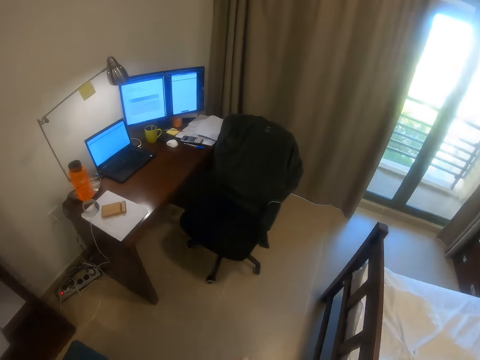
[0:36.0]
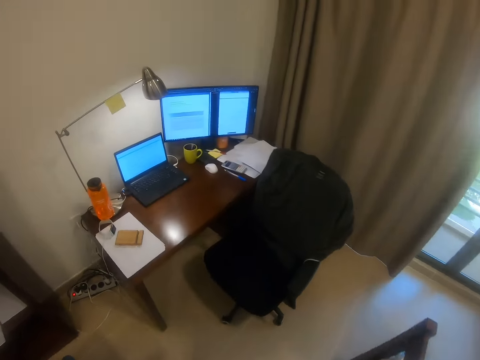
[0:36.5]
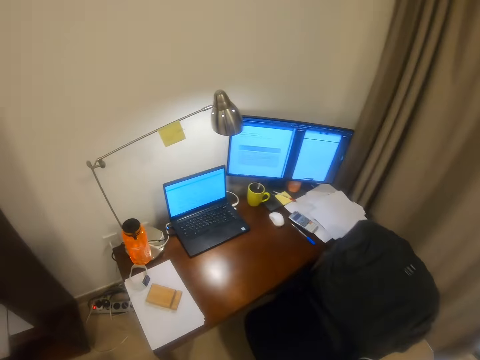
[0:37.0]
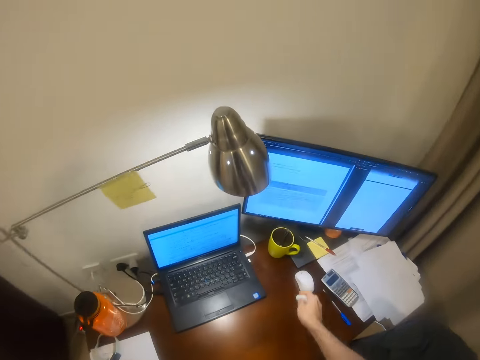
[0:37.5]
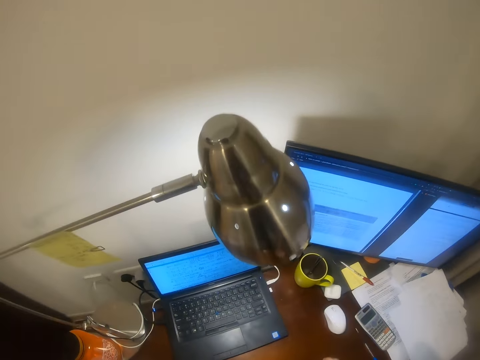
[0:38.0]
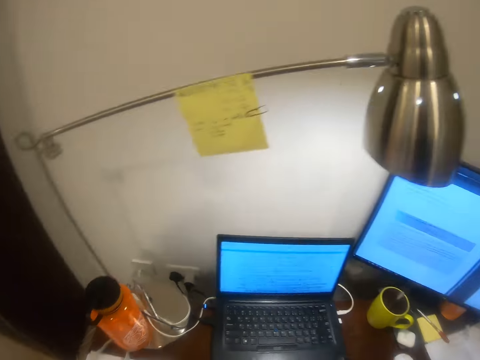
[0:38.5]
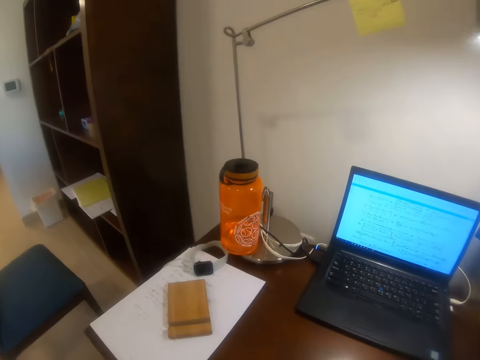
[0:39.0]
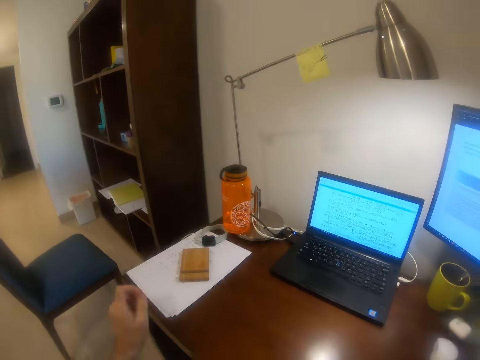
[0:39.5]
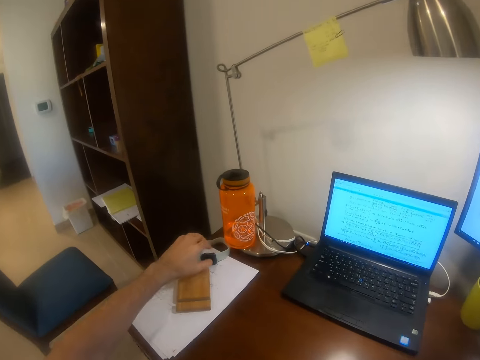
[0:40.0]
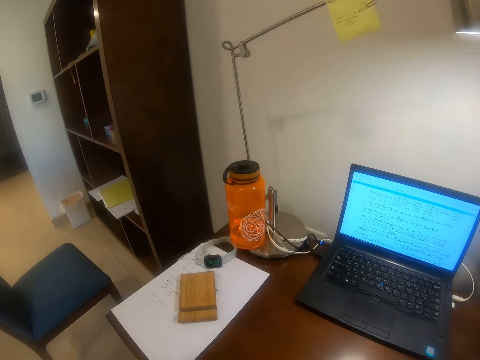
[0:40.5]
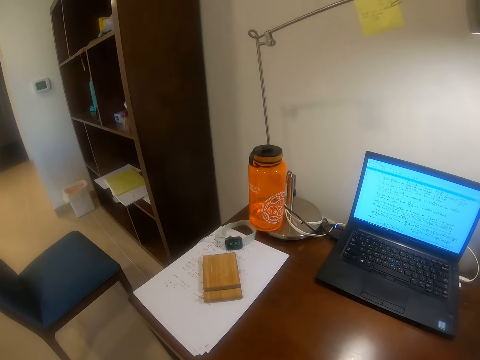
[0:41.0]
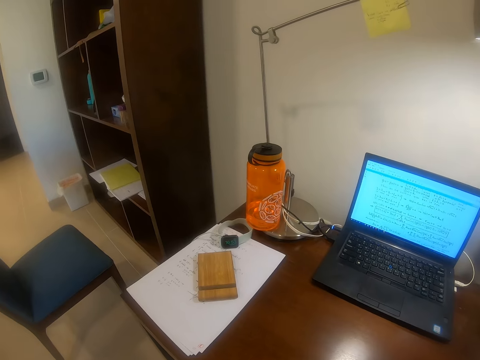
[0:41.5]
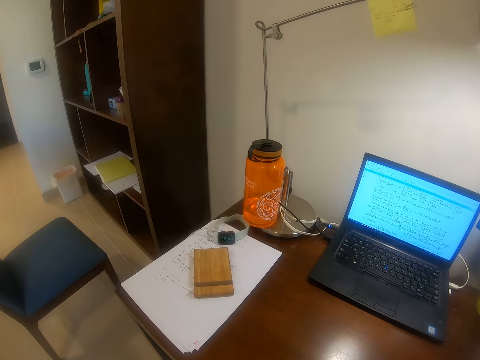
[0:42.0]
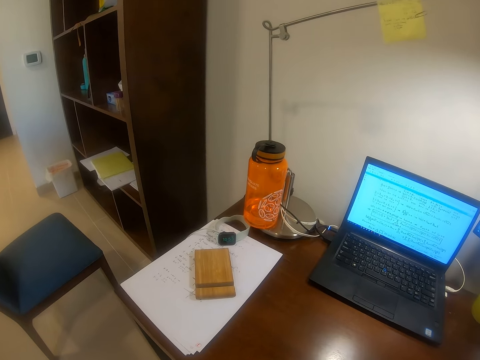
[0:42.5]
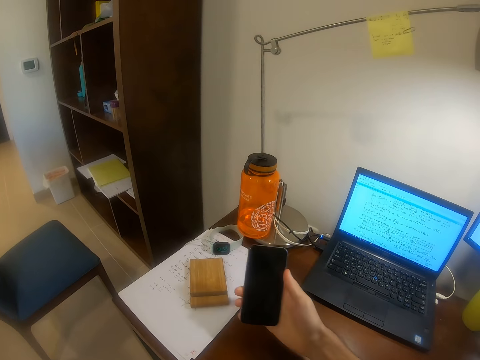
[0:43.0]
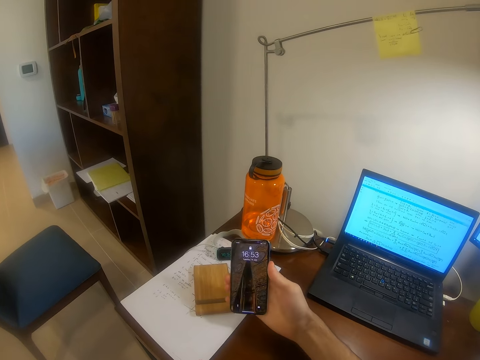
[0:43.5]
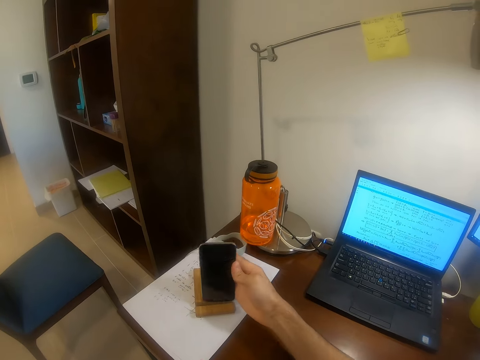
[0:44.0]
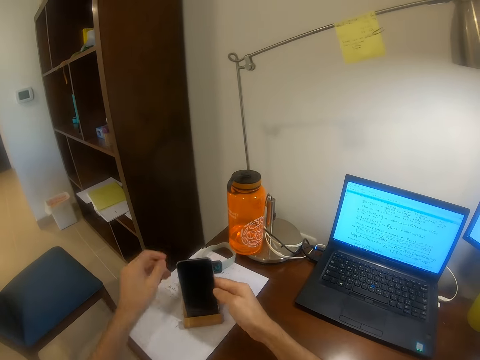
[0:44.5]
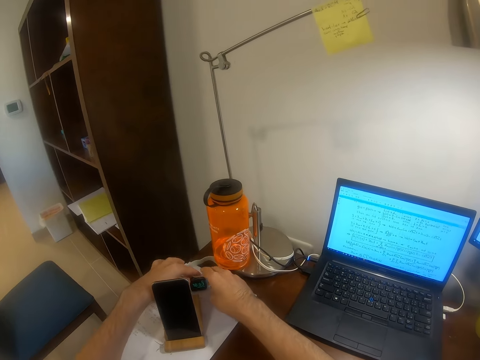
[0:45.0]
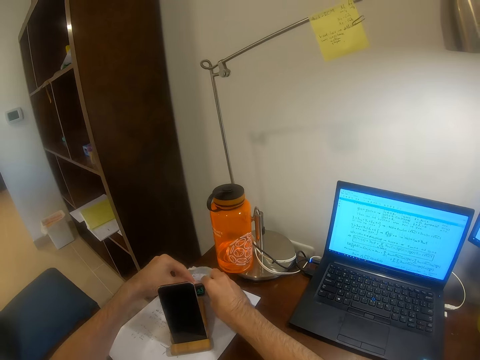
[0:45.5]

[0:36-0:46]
The camera wearer passes the earphones to his right hand. He drops the earphones on the table. He sits down on a chair. He turns around towards the table. He raises a hand towards a wrist watch. He operates the smartwatch on the table with his left hand. He withdraws his hand from the watch. He picks the phone from his pocket with his right hand. He takes the mobile phone towards the table. He operates the phone with his right hand. He turns on the mobile phone. He places the phone on a phone stand with his right hand. He raises both hands towards the wrist watch. He removes a charger from the smartwatch with his left hand. He picks the smartwatch from the table with his right hand.

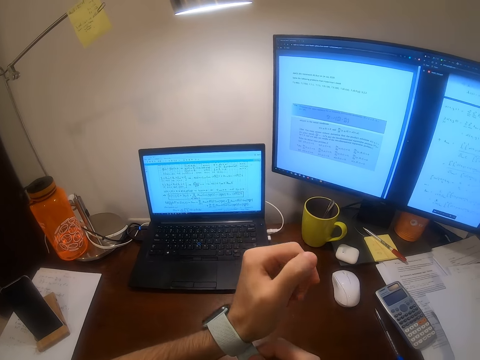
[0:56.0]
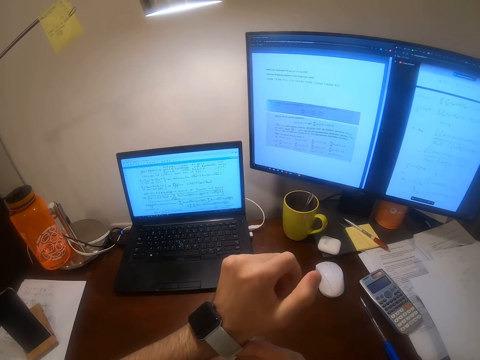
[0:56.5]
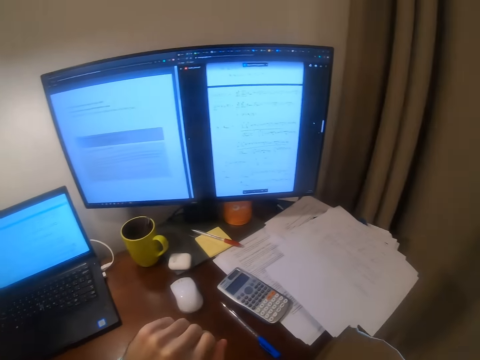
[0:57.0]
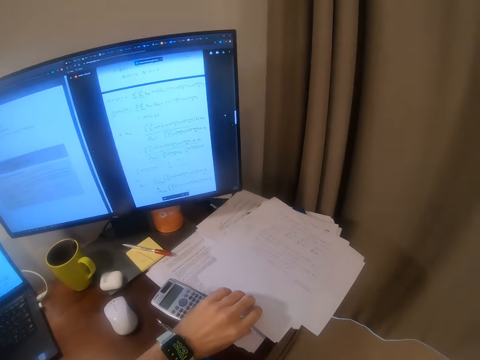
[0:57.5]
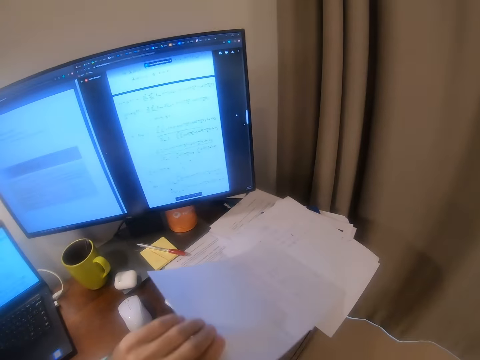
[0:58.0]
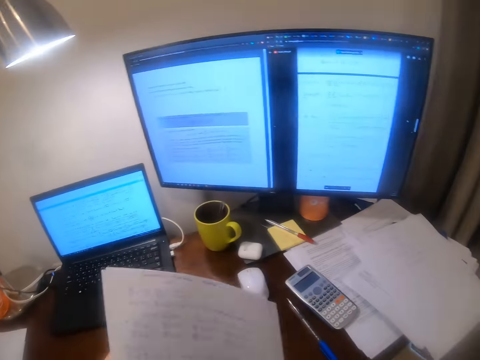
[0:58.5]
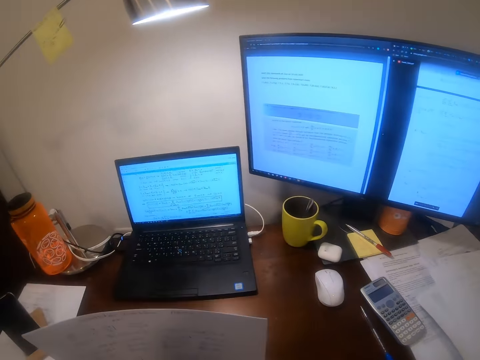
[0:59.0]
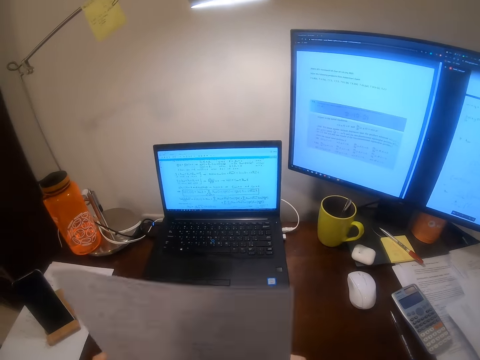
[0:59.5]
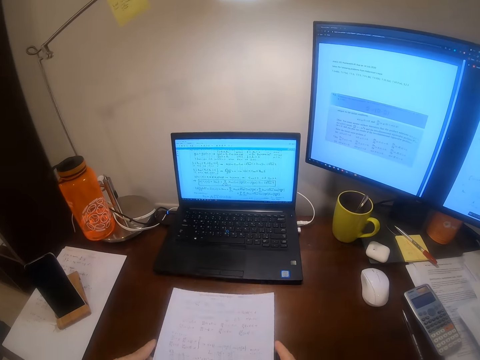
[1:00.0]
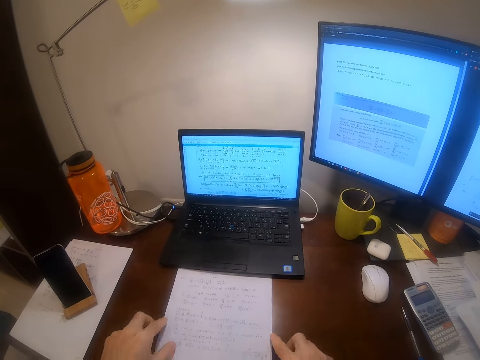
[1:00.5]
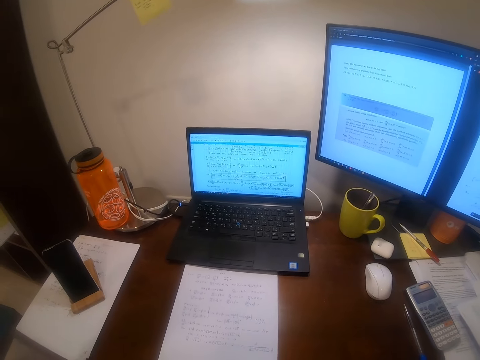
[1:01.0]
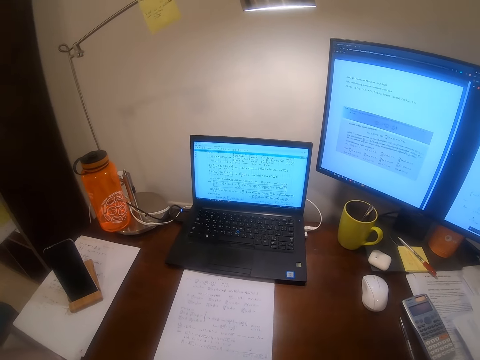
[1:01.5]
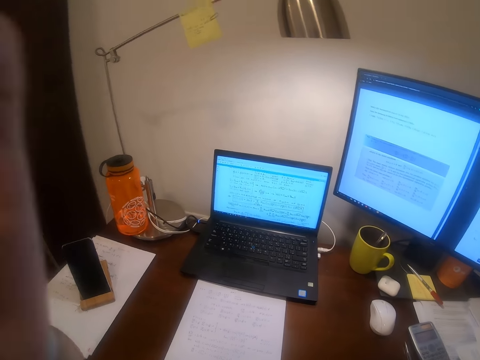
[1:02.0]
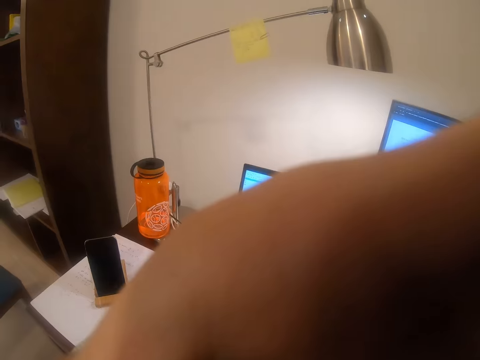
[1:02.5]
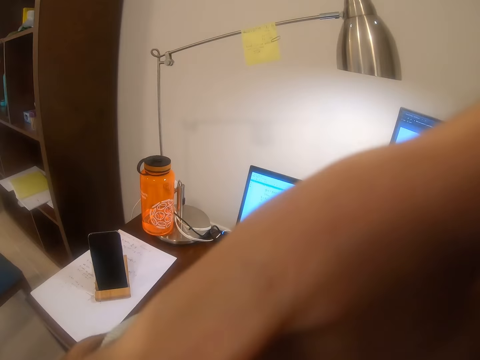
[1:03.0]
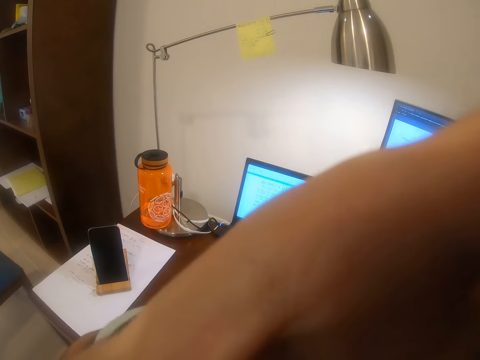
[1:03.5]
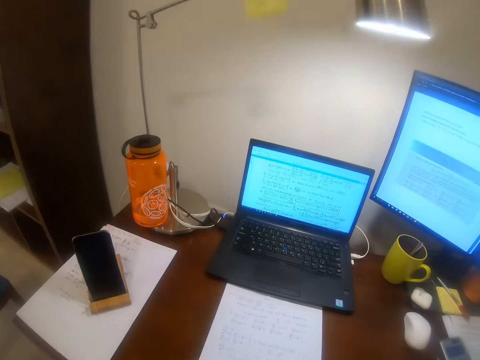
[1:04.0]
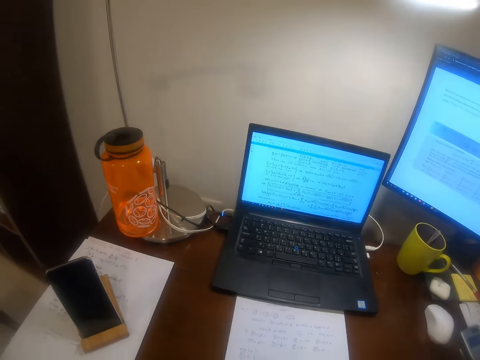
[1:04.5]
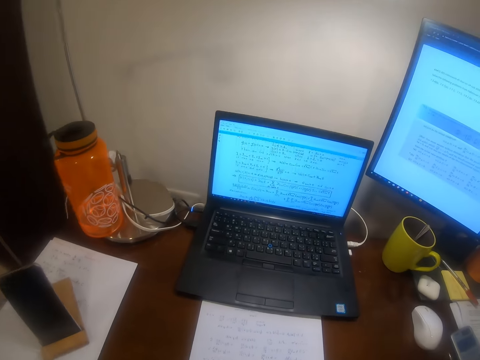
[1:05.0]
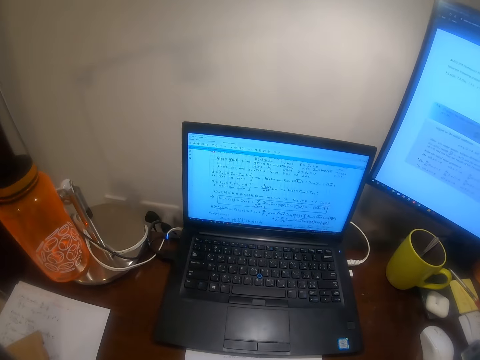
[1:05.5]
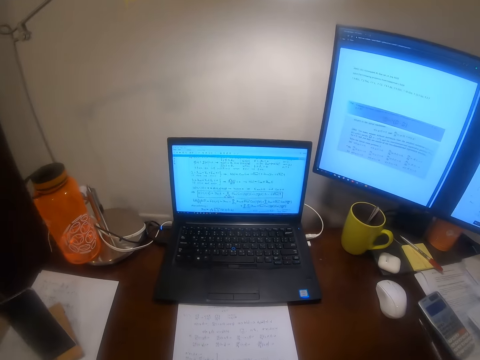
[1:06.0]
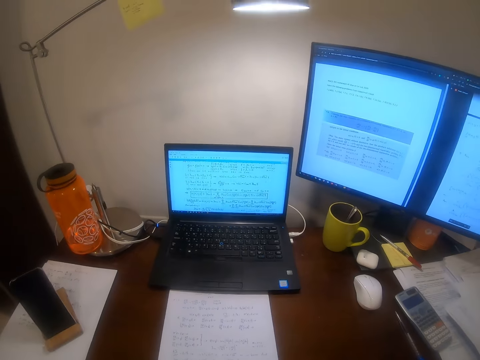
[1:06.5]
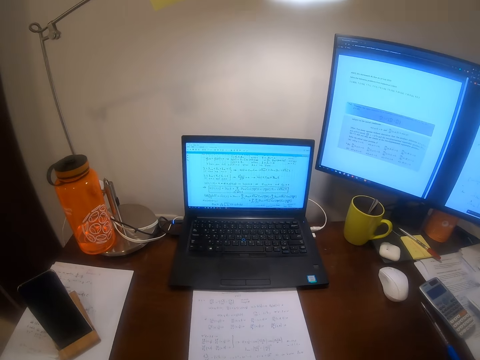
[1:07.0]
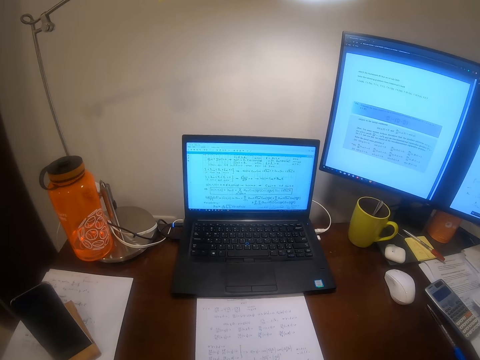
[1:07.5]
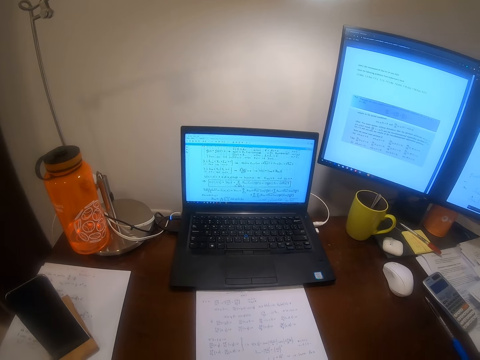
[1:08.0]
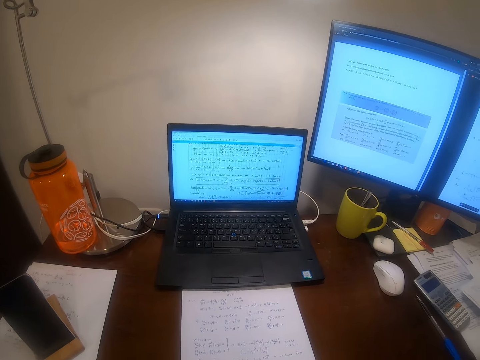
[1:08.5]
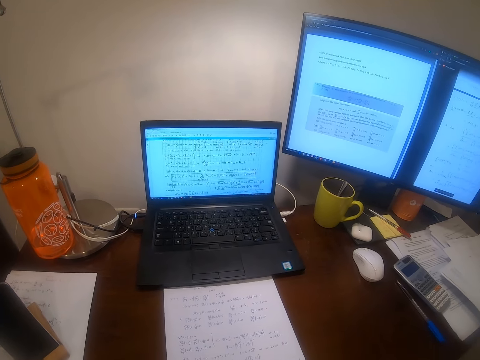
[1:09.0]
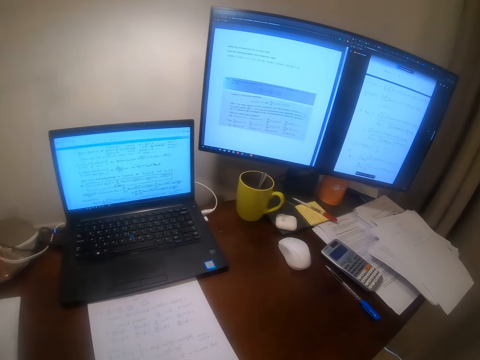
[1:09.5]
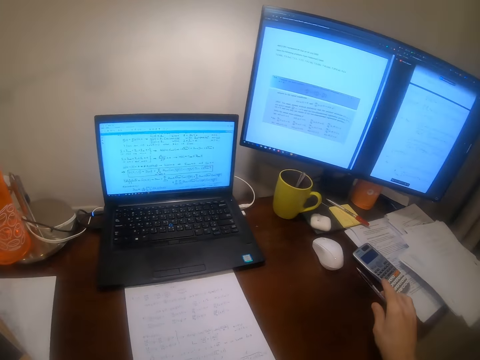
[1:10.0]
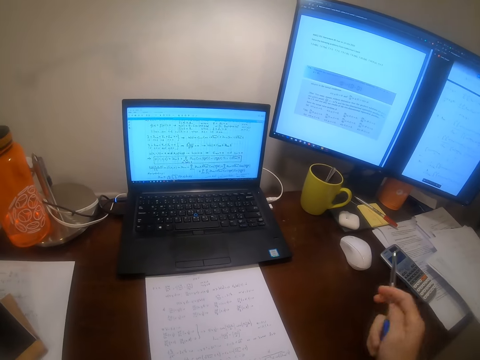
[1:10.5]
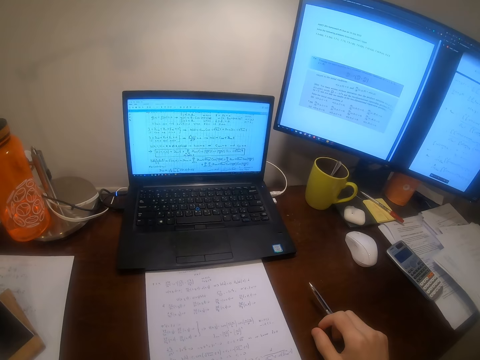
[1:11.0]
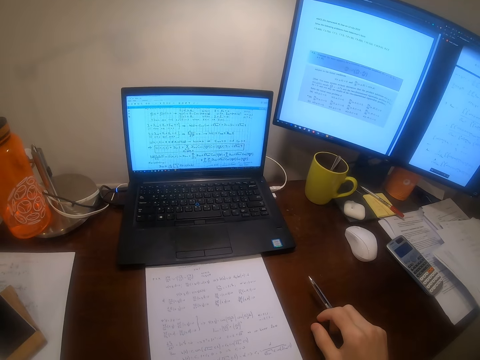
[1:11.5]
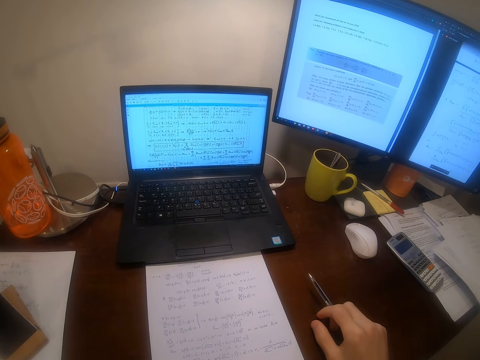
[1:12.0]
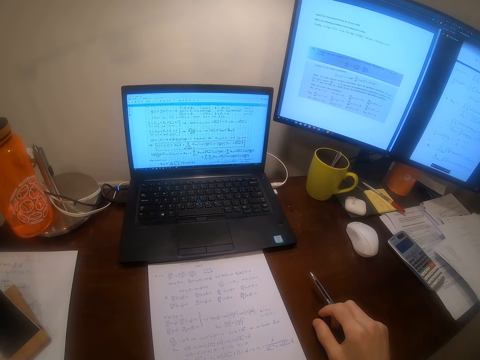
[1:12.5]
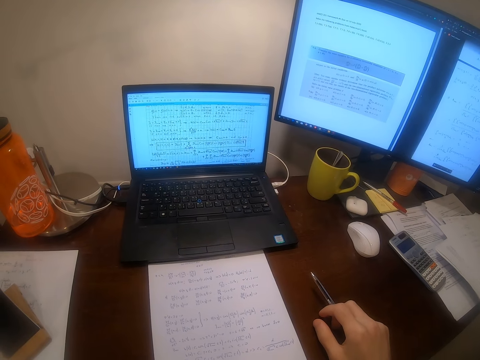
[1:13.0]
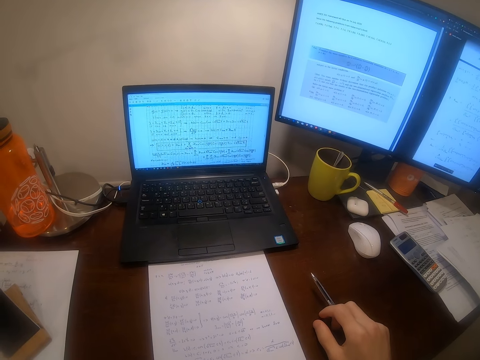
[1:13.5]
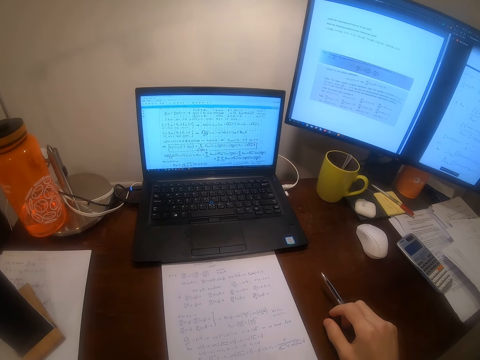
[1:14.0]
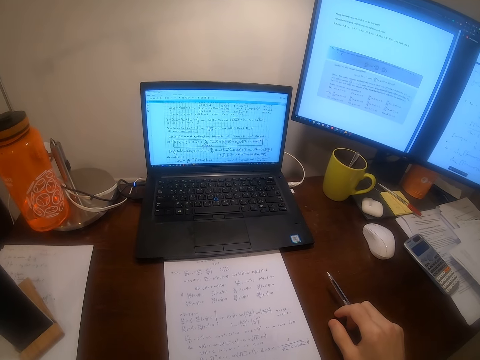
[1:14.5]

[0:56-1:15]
The camera wearer picks some pieces of paper from the table with his left hand. He hits the pieces of paper on the table. He arranges the papers on the table. He places the pieces of paper on the table. He withdraws his hand from the papers. He raises towards something. He adjusts the camera on his head with his left hand. He returns towards something. He raises his hand towards a pen. He picks the pen from the table with his right hand. He places his hand on the table. He reads from a laptop.
